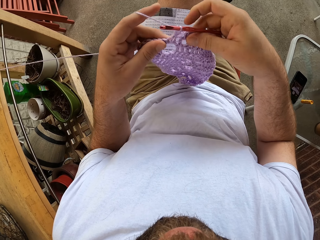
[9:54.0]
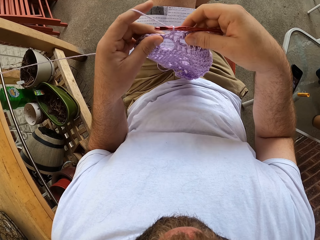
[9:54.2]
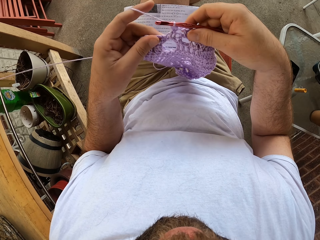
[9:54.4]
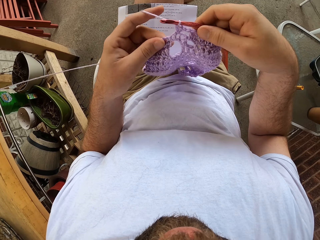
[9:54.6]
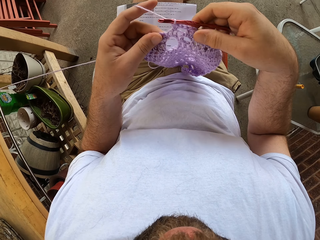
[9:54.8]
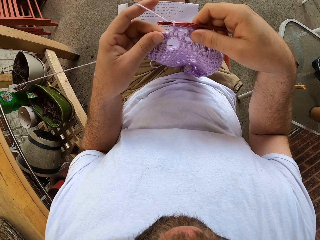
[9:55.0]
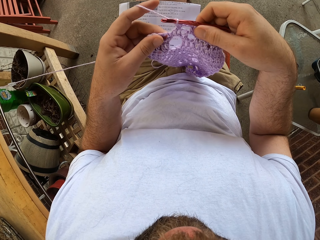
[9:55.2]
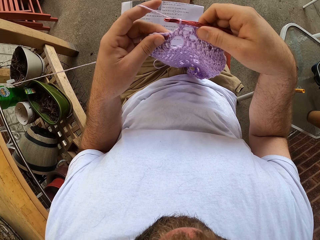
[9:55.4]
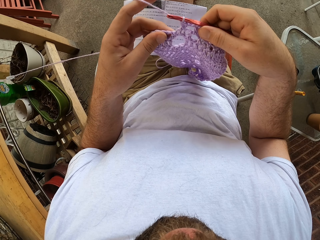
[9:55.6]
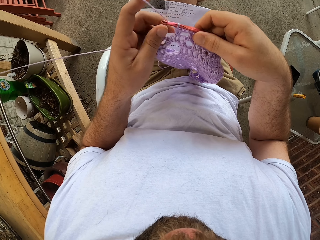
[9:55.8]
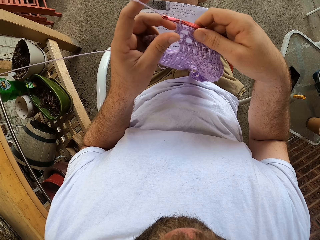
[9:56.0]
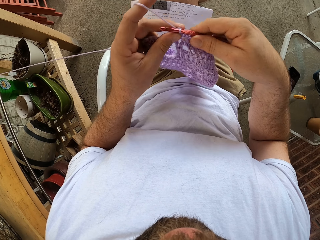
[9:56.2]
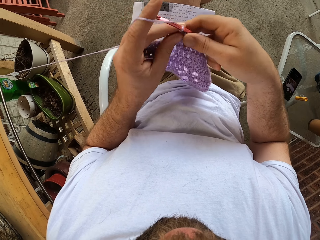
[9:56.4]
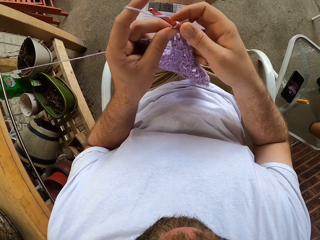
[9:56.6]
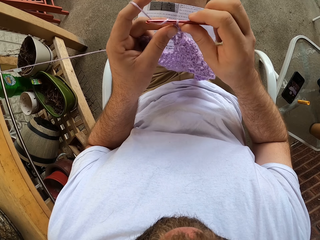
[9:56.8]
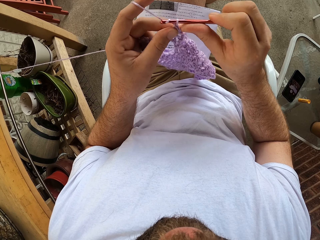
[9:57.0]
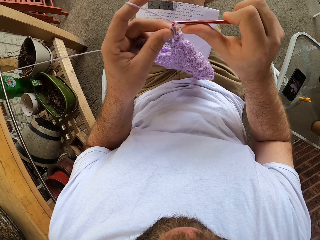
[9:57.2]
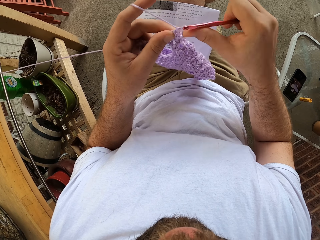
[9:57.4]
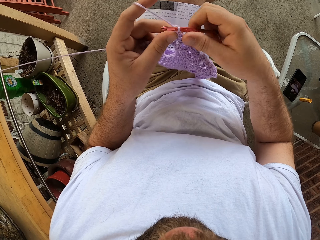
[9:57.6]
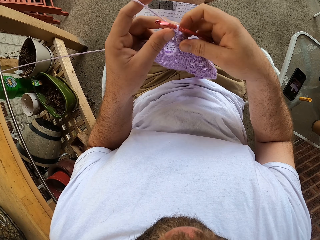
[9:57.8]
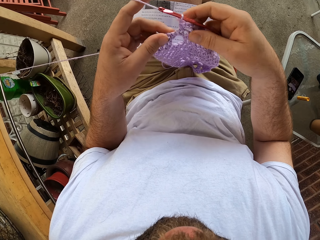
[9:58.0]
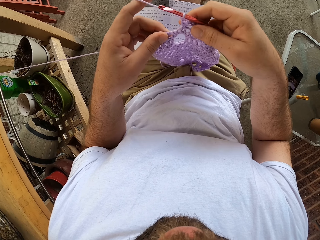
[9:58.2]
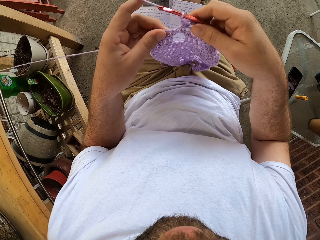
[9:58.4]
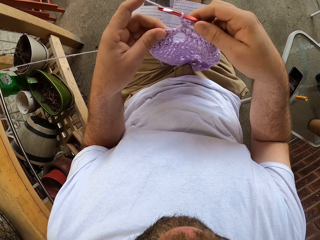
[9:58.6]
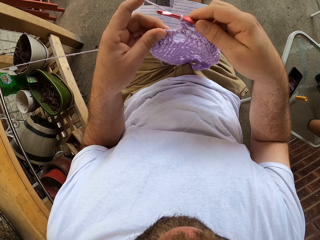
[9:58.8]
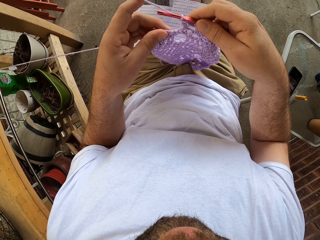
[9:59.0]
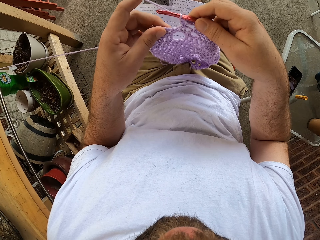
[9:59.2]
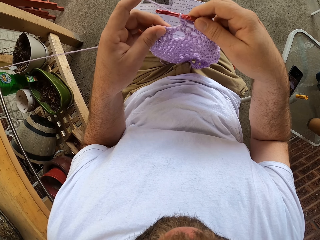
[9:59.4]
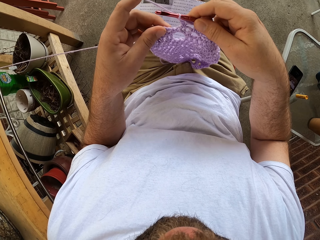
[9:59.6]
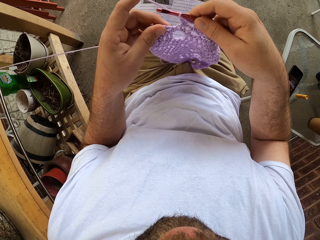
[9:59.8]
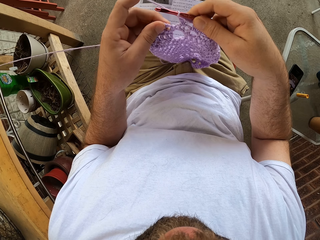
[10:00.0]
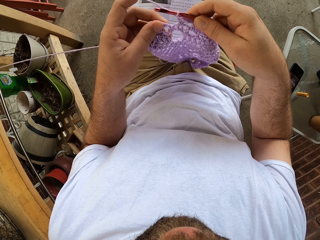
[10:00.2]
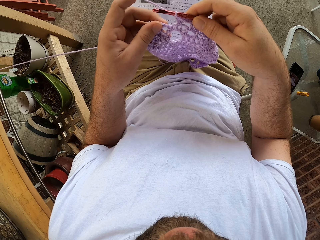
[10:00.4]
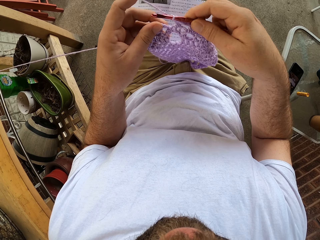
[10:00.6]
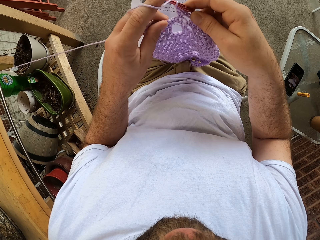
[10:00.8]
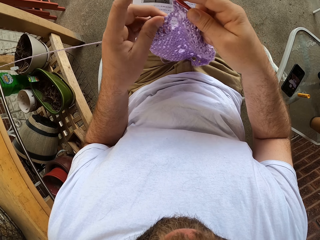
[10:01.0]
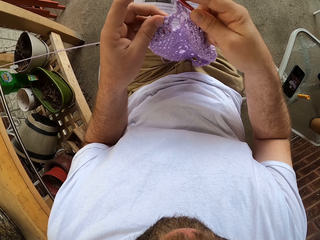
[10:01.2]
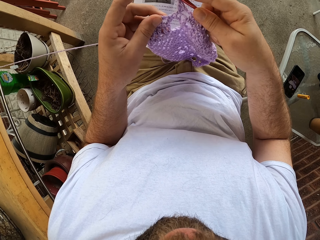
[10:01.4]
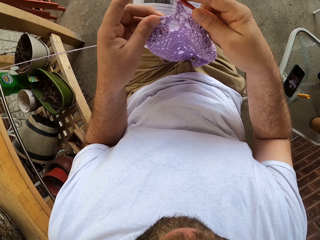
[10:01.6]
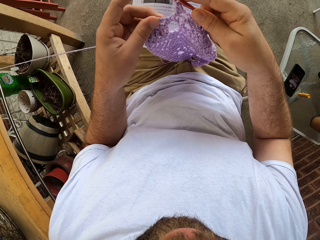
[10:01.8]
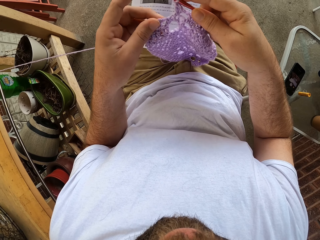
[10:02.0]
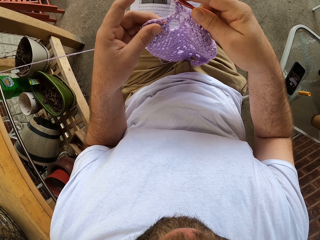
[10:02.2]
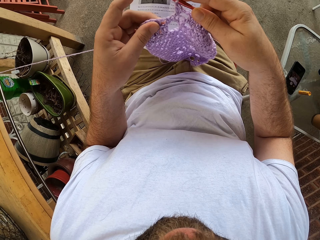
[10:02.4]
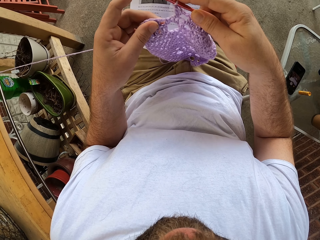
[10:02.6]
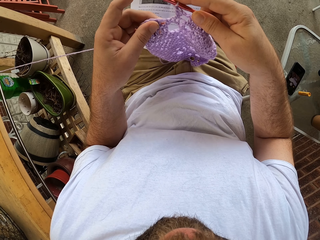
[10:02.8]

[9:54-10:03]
The camera wearer holds a cloth and knits the cloth.

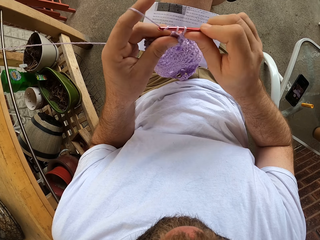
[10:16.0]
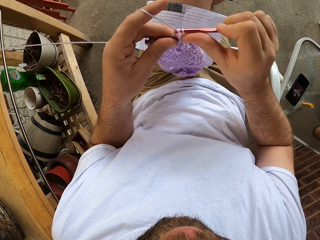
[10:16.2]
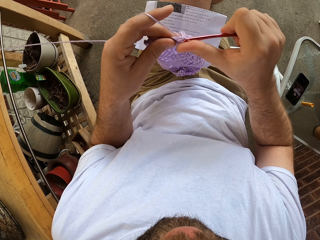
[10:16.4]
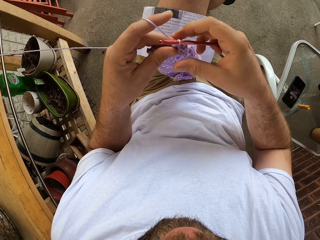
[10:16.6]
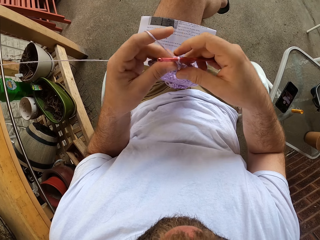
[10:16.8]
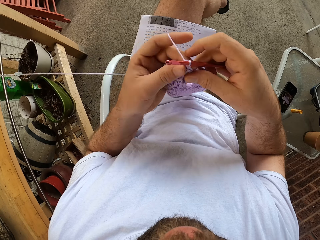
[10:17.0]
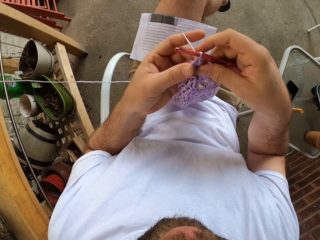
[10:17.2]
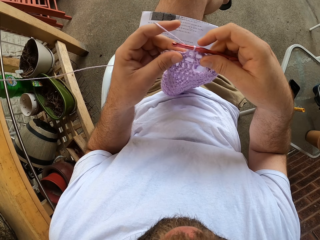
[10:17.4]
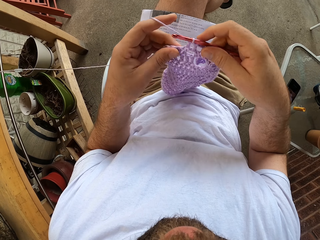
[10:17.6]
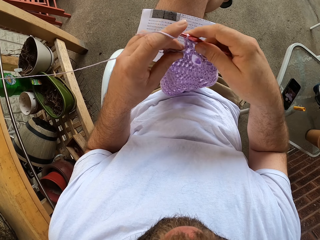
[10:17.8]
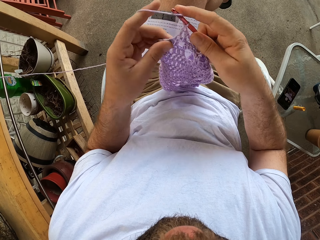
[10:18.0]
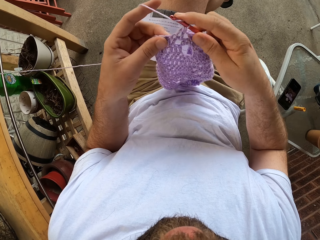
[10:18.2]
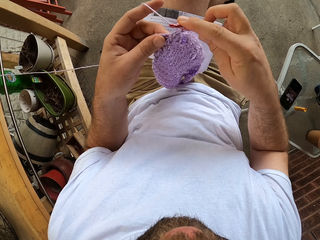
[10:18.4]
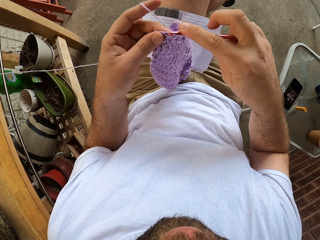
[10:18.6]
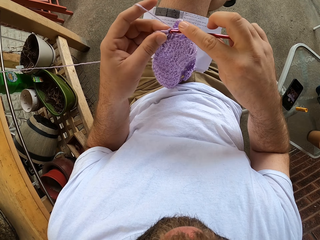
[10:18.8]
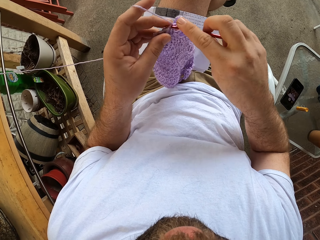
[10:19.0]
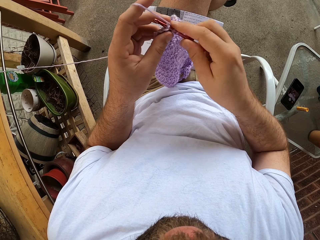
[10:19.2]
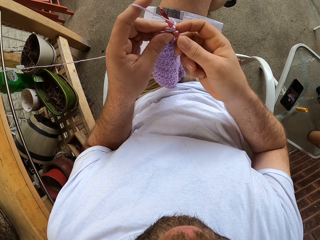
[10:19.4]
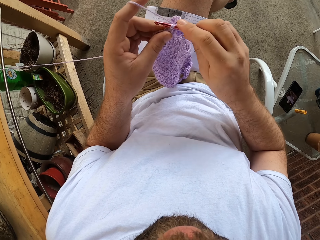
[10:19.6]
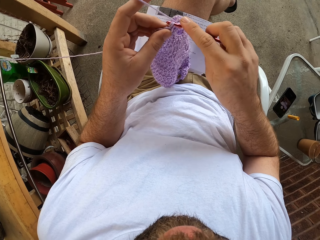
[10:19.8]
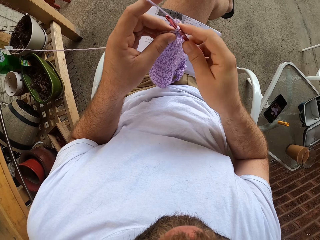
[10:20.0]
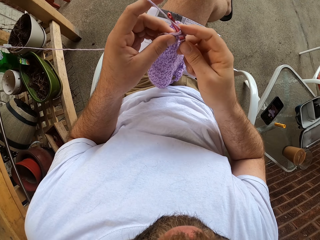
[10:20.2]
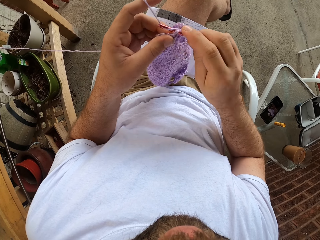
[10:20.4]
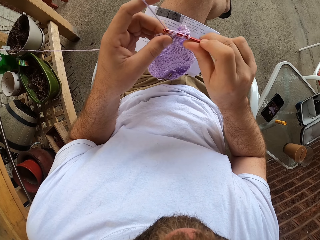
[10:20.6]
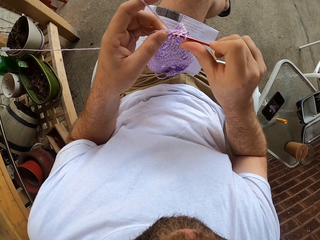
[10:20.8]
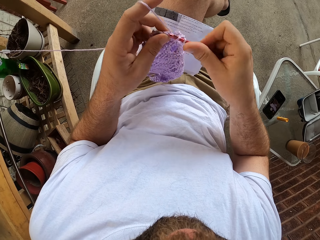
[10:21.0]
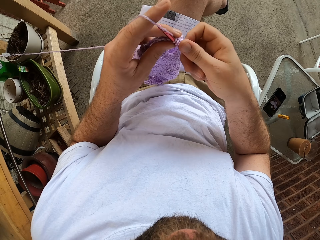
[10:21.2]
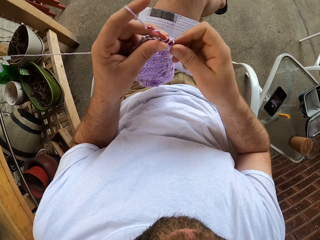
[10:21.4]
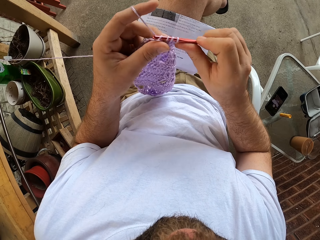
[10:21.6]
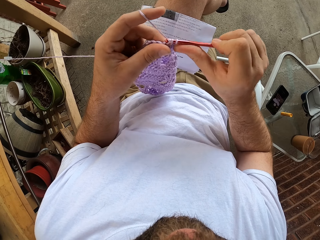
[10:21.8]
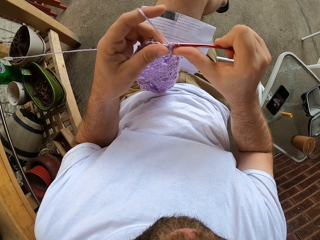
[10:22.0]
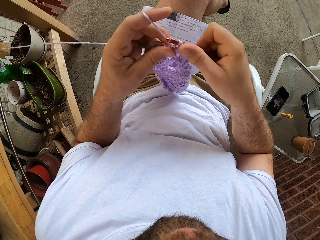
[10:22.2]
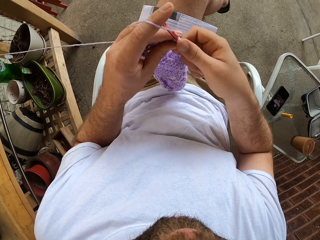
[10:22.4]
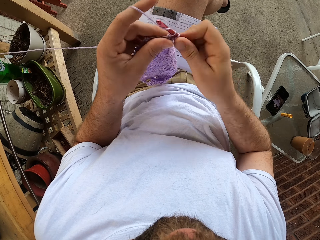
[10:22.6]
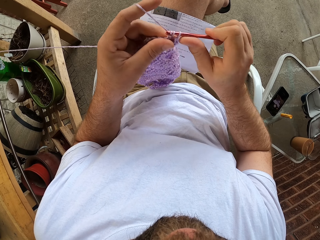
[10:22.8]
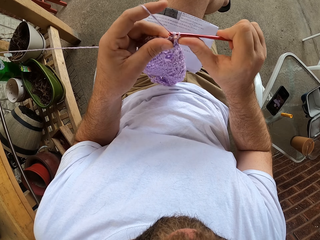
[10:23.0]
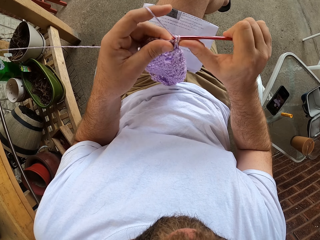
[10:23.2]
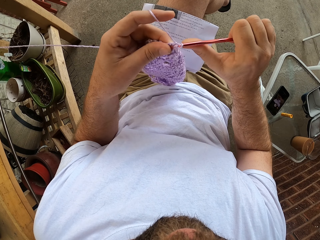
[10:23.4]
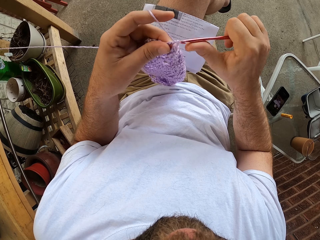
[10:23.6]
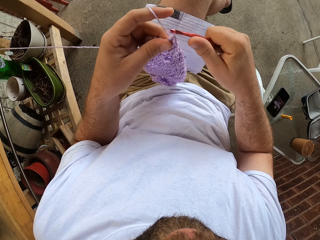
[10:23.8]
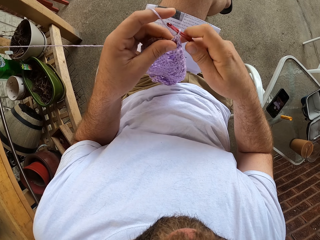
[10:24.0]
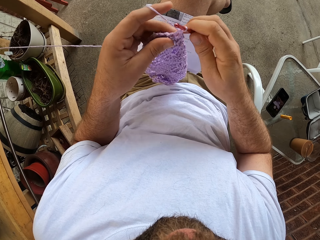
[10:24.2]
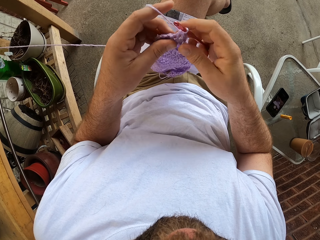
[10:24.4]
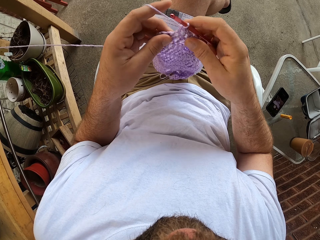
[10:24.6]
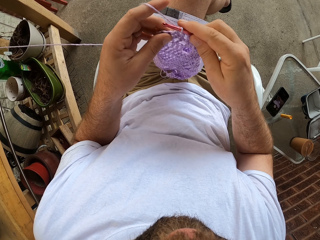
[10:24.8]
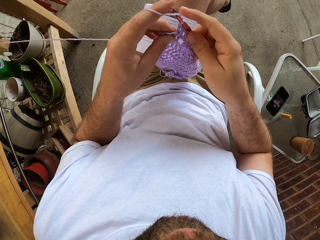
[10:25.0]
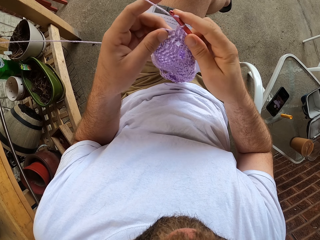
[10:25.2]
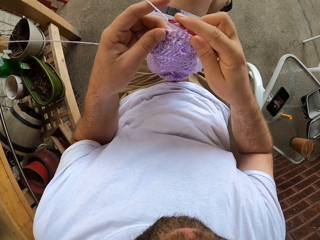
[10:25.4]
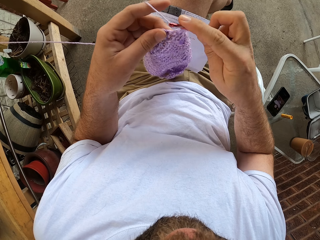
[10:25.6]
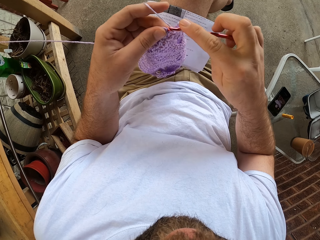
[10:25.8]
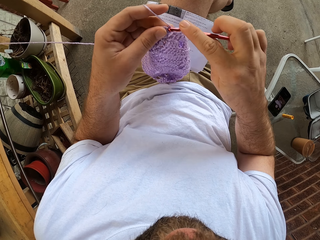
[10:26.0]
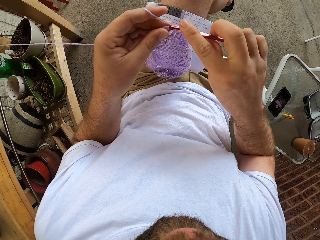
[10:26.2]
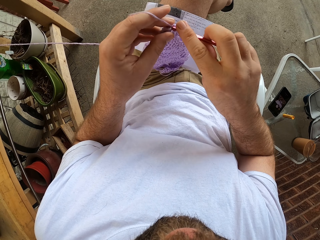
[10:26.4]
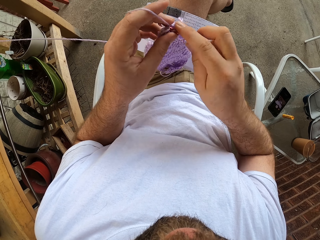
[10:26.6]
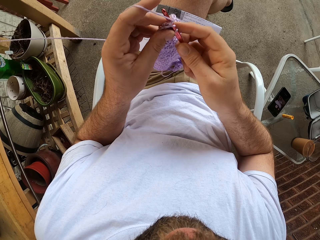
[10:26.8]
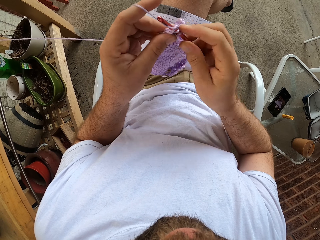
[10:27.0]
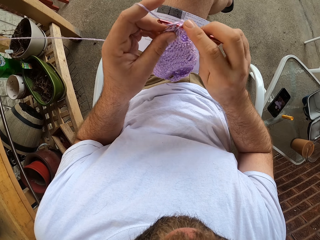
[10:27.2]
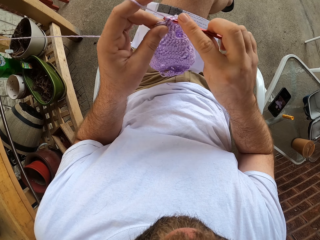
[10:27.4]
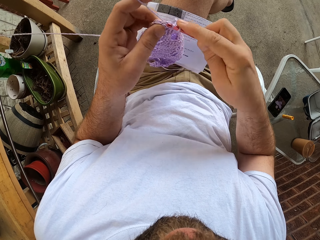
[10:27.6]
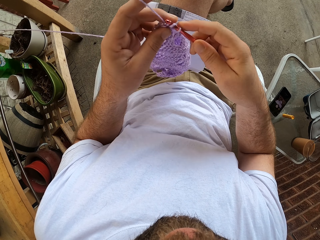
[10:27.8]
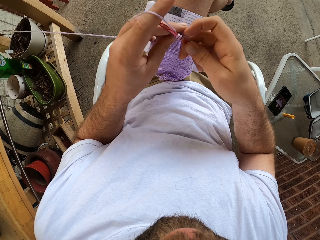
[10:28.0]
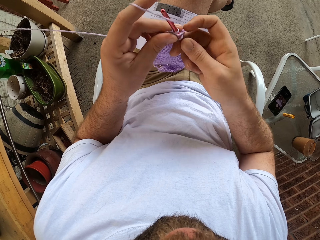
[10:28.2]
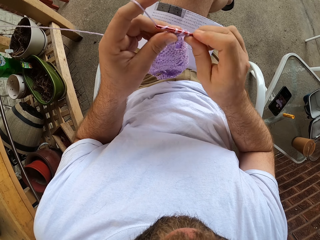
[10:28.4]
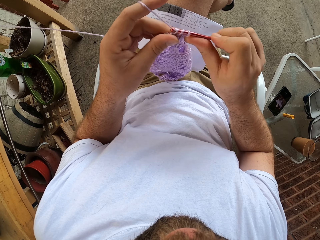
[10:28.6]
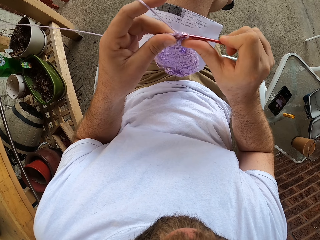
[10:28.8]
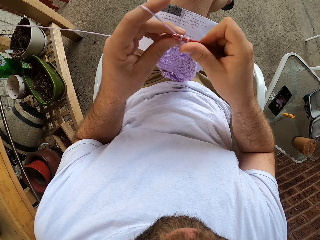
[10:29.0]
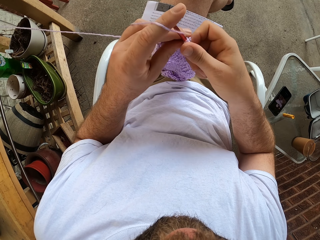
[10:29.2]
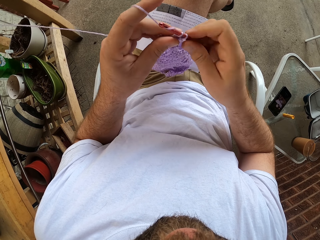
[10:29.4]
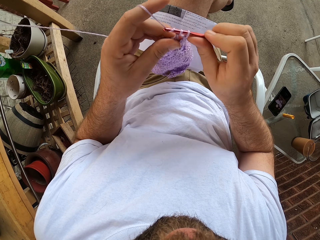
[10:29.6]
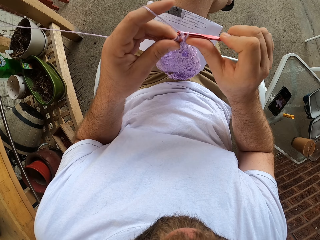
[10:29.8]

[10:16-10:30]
The camera wearer moves a cloth.
